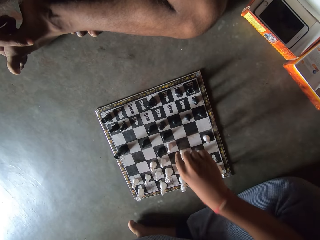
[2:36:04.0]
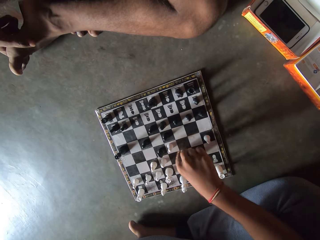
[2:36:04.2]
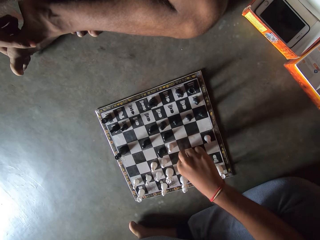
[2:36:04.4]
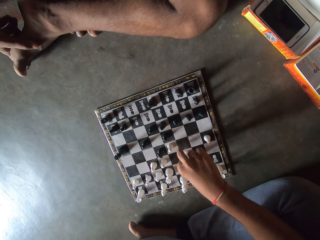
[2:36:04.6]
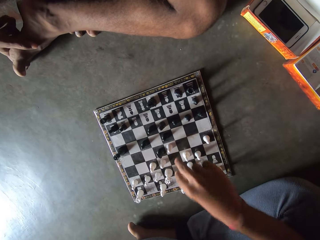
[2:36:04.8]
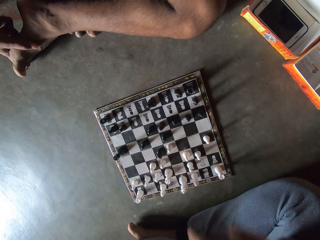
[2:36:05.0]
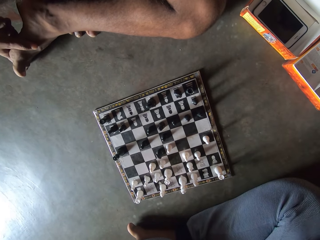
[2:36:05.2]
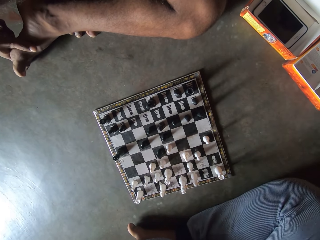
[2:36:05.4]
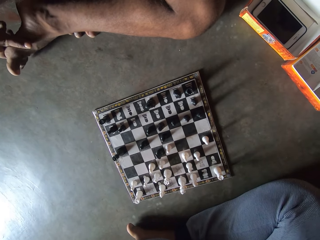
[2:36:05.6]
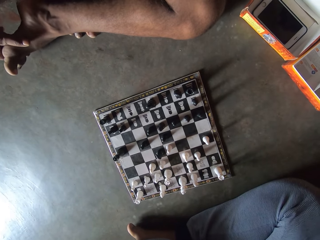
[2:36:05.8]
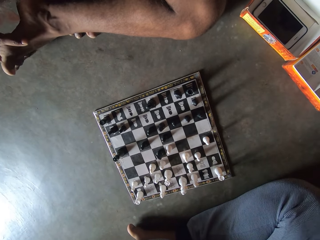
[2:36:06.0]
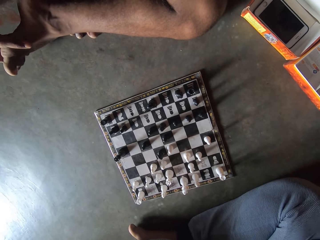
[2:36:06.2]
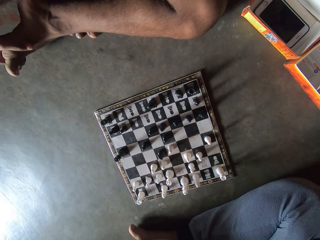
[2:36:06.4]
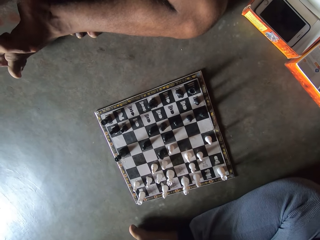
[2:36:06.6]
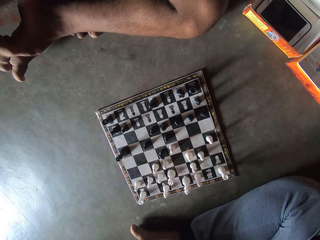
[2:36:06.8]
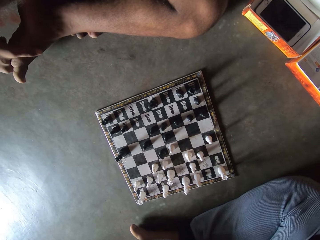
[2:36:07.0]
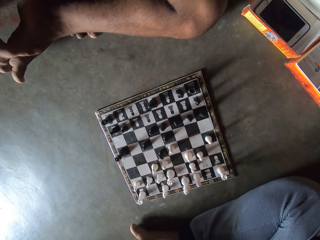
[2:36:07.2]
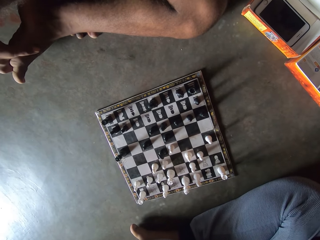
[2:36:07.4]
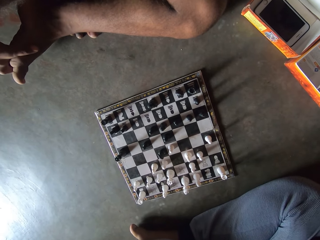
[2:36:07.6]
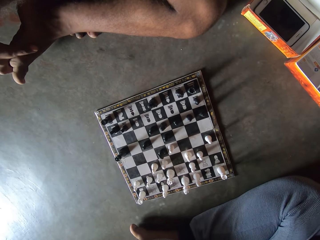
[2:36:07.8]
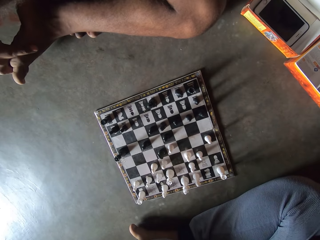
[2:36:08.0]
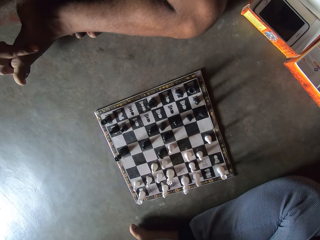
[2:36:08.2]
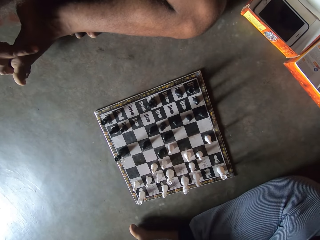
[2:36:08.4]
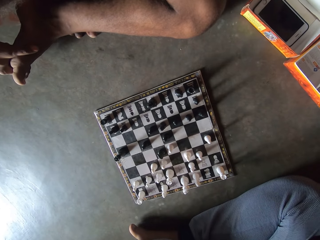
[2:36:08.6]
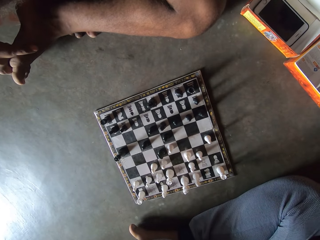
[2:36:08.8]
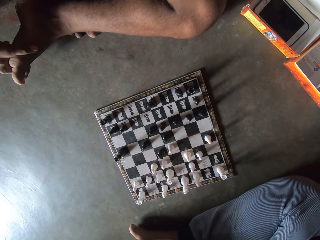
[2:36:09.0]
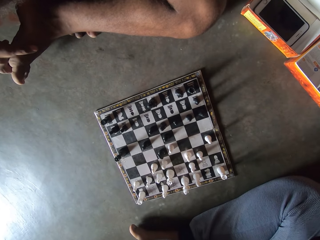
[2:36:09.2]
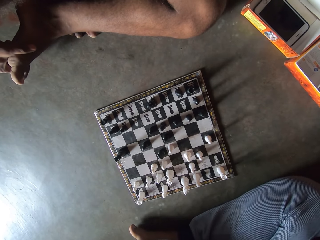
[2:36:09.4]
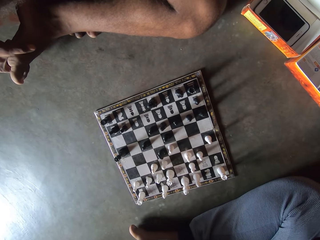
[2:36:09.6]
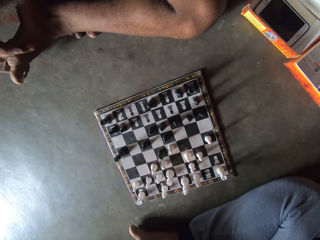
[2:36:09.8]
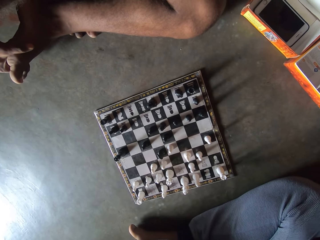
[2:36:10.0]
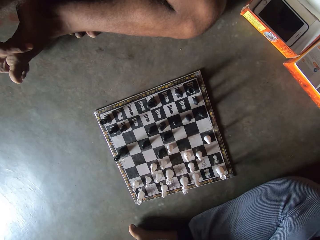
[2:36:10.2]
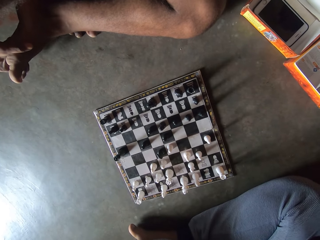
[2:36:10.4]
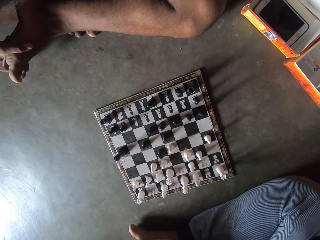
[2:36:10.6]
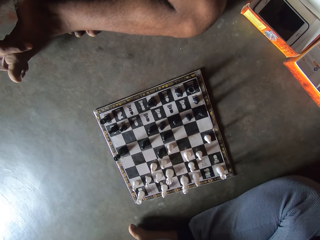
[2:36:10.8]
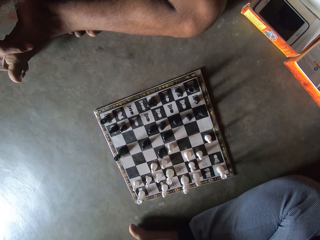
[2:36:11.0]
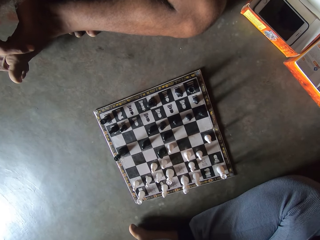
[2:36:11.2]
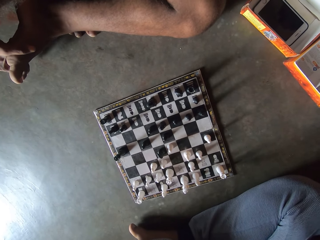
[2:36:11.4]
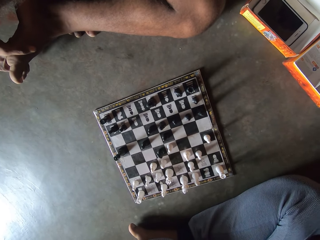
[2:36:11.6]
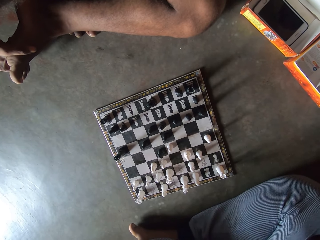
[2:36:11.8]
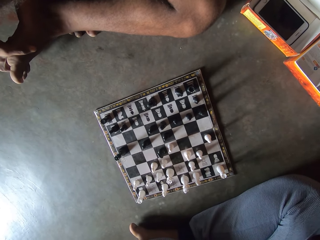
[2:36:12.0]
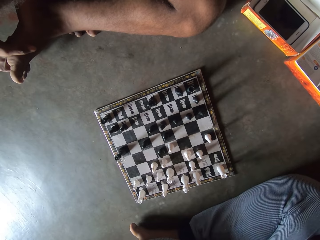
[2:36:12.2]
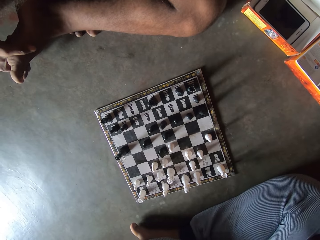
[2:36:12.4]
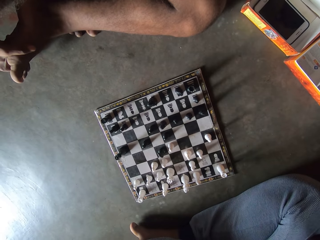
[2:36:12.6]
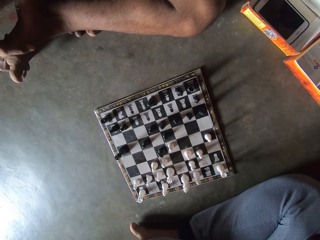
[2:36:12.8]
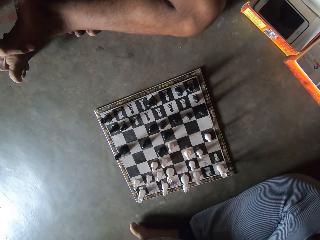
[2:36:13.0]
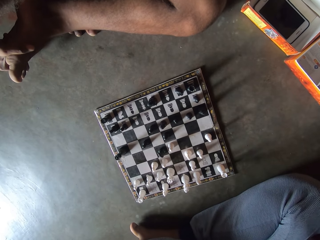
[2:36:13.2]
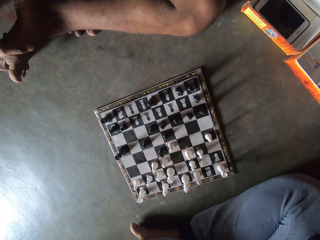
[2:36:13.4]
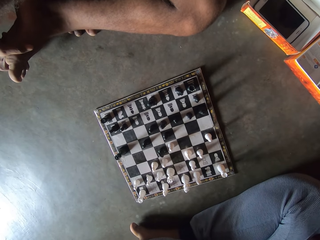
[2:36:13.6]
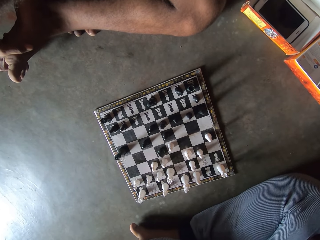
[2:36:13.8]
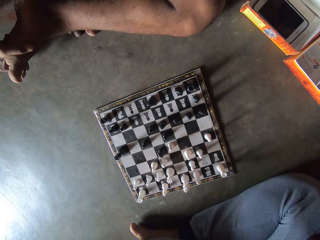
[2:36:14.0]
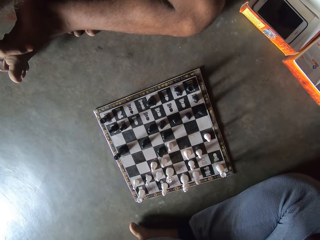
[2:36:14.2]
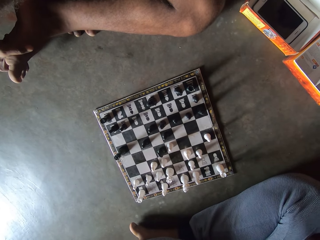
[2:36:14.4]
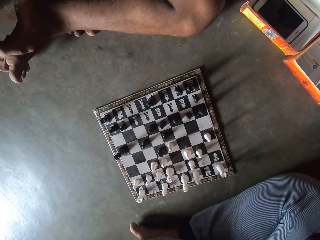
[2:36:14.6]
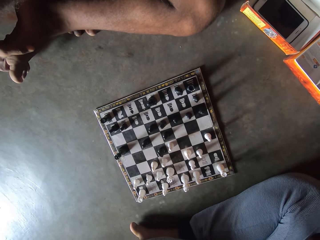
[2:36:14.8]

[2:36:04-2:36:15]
The camera wearer moves another white piece on the chess board on the floor. They look at the chess board on the floor.

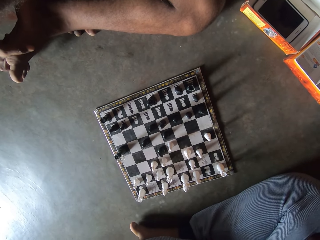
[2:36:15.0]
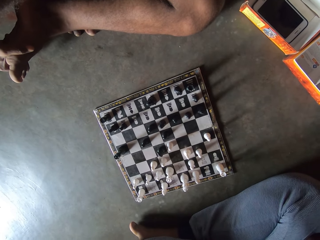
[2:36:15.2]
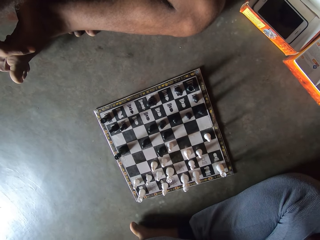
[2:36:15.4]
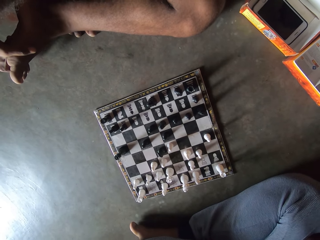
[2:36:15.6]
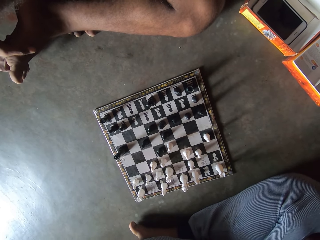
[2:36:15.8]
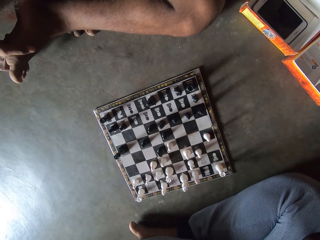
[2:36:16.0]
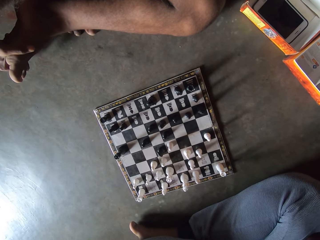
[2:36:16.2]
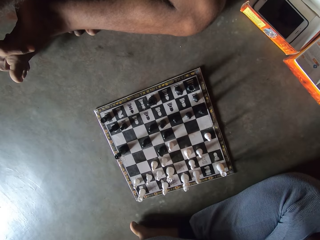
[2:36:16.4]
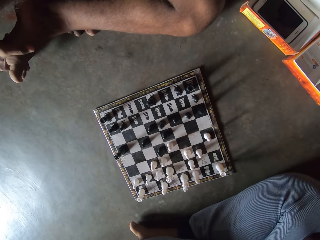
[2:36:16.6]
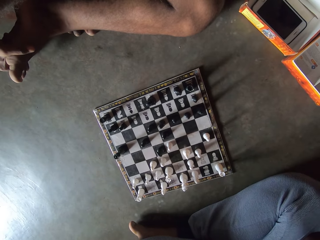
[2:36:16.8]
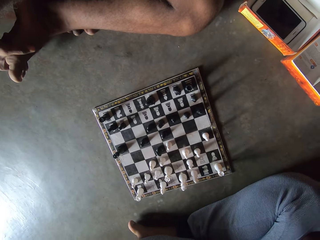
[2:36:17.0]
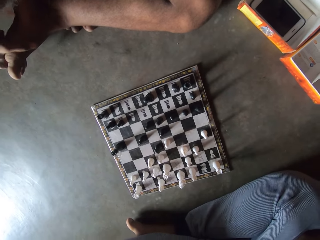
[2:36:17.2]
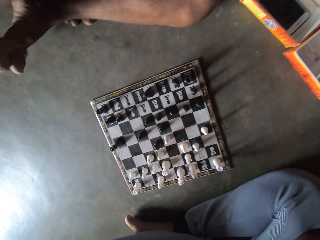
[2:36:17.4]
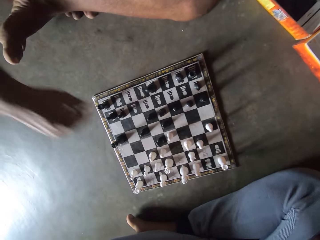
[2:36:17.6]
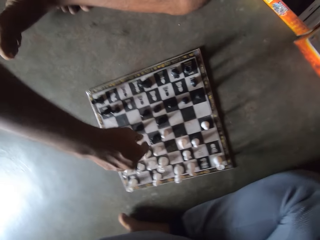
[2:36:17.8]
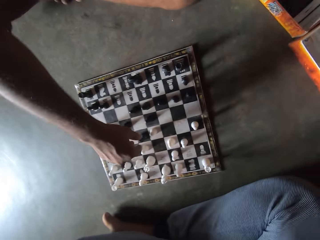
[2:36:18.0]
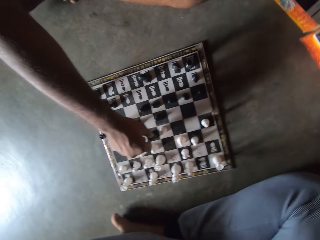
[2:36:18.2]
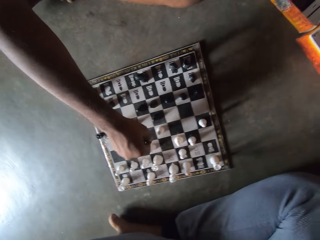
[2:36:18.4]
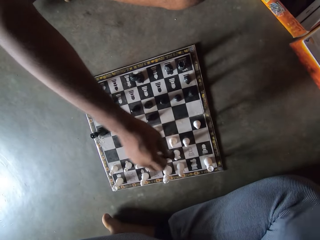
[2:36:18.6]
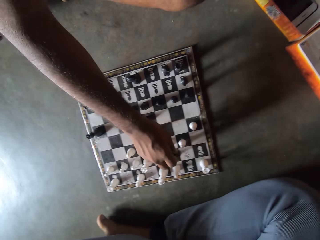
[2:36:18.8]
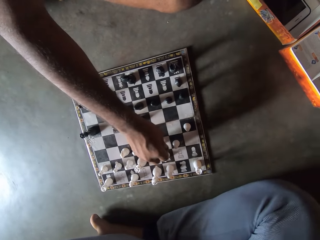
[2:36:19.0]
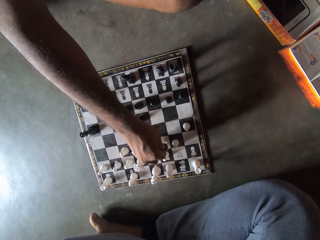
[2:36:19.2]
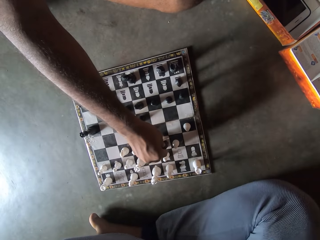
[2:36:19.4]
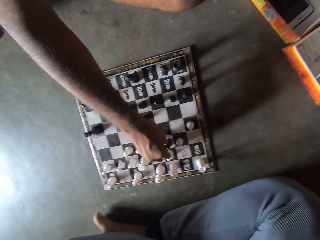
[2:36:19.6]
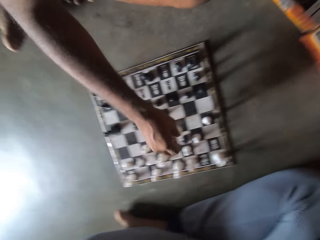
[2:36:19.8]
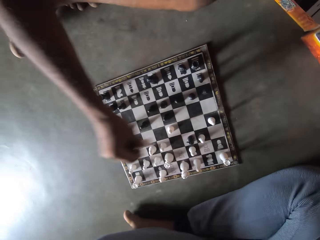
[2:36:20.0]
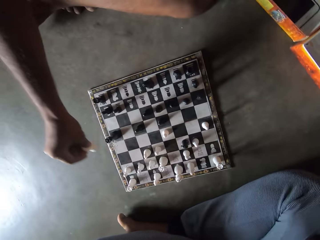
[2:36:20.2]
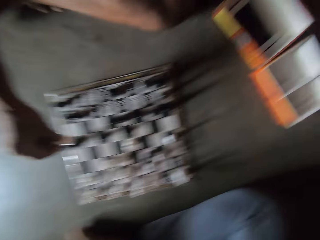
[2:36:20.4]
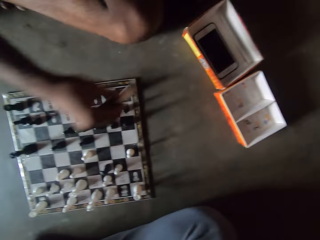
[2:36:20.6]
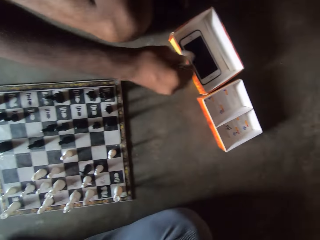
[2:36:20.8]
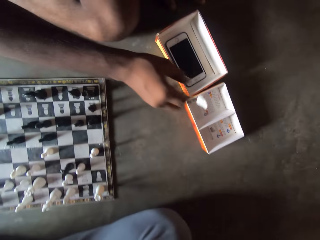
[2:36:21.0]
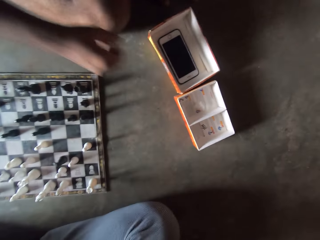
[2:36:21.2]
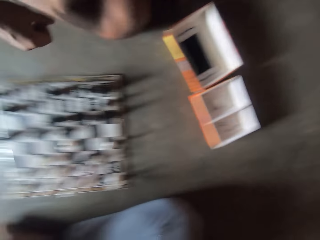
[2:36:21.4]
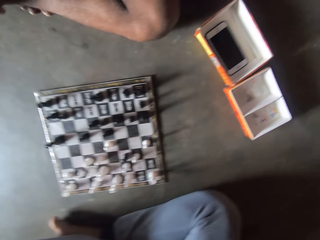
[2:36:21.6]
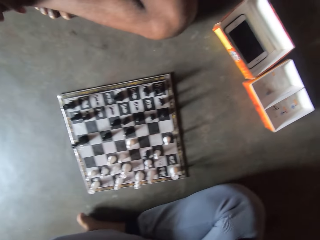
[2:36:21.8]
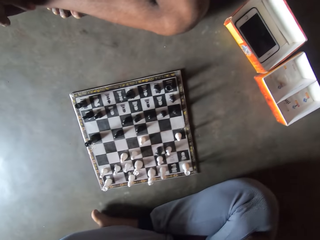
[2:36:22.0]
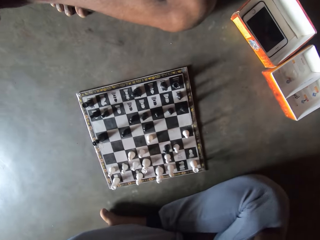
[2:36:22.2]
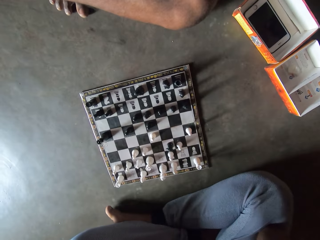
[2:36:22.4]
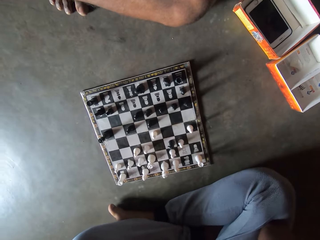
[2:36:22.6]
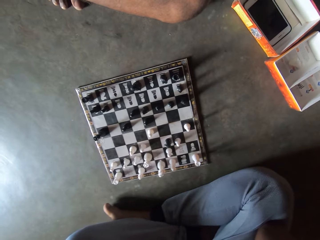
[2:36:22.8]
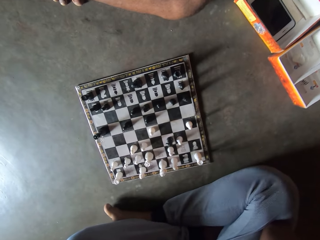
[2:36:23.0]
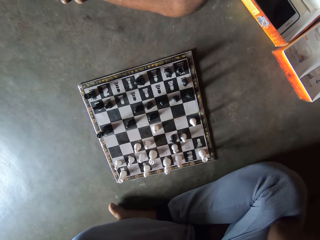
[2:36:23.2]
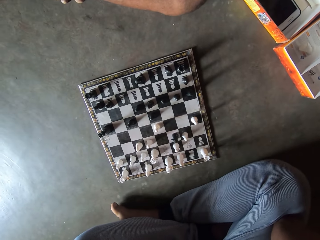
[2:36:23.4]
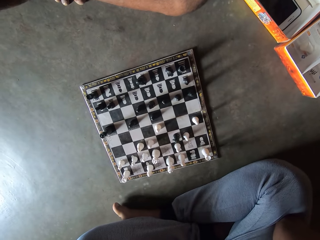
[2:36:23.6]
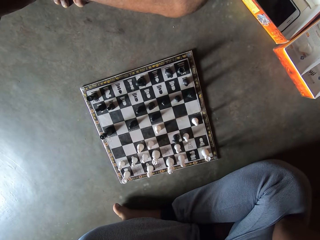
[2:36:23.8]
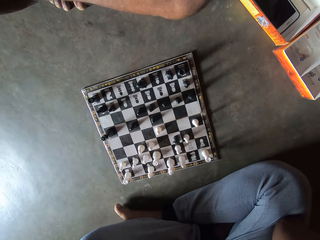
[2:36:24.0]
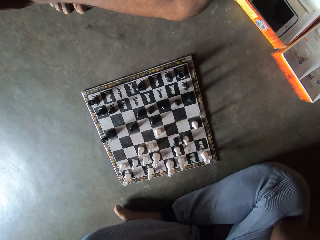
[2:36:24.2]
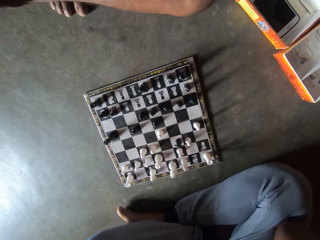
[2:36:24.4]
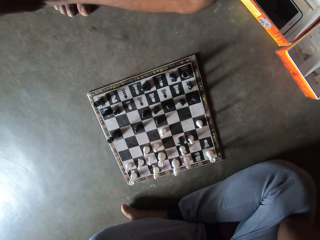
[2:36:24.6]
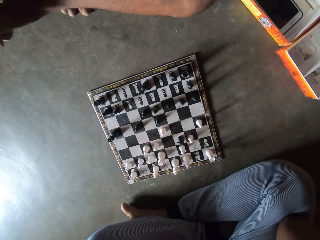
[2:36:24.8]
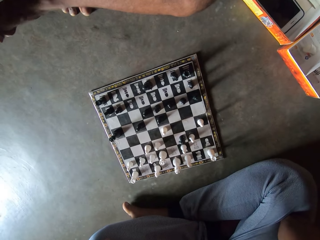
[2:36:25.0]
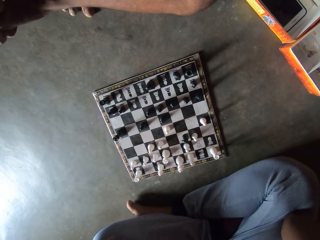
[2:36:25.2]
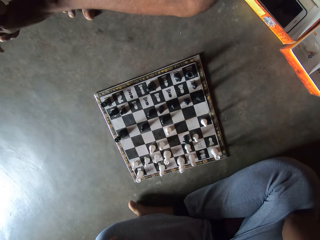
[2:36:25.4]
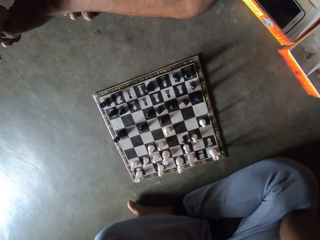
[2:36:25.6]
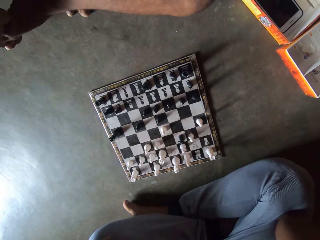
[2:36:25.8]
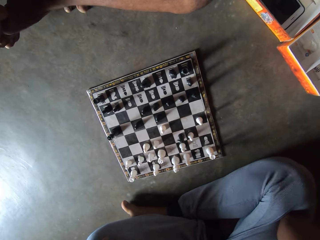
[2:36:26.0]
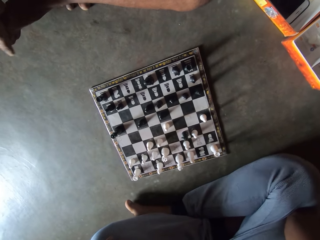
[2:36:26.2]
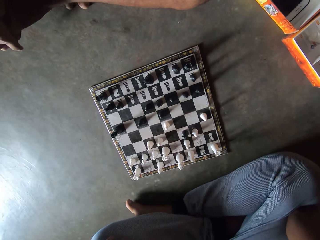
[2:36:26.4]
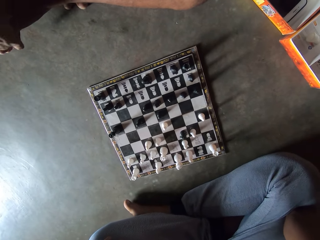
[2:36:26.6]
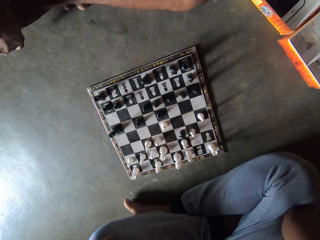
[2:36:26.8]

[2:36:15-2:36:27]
A man moves another black piece on the chess board on the floor. The man interacts with the camera wearer. The man picks up a white piece from the chess board on the floor, throws the white piece into a carton by his side, and holds his right toes with his right hand. The man looks at the chess board on the floor.
